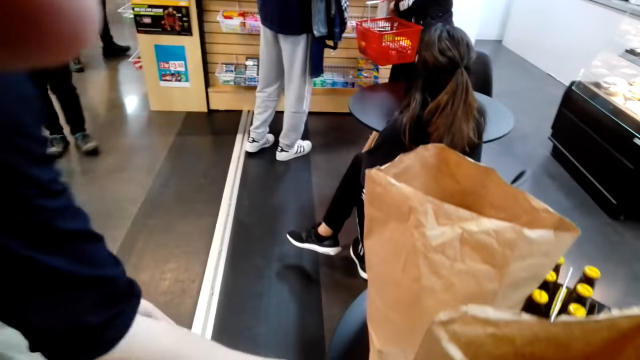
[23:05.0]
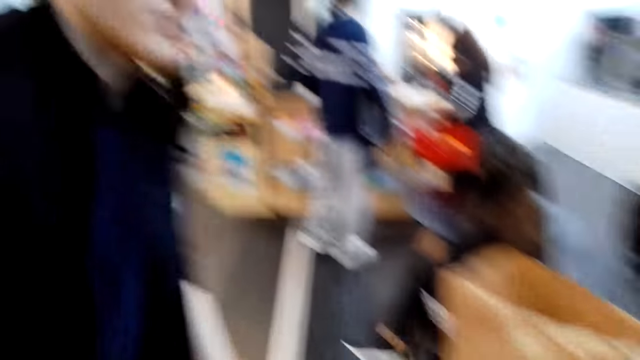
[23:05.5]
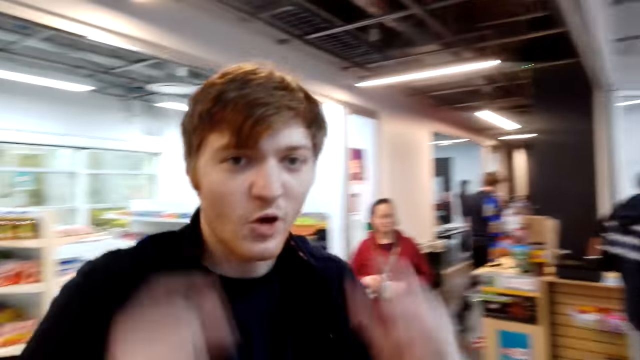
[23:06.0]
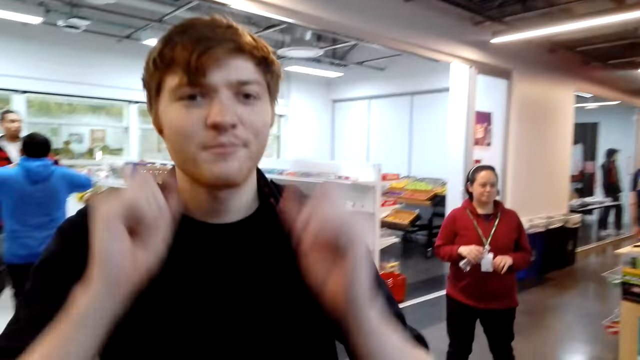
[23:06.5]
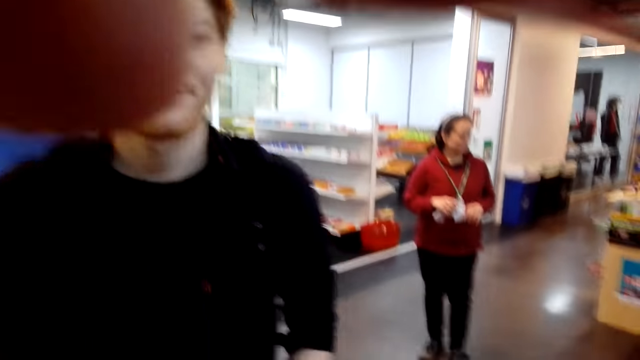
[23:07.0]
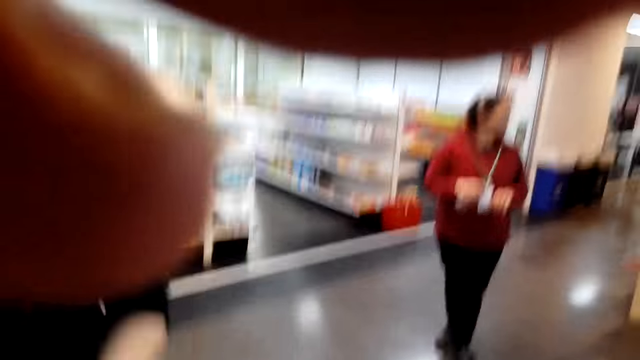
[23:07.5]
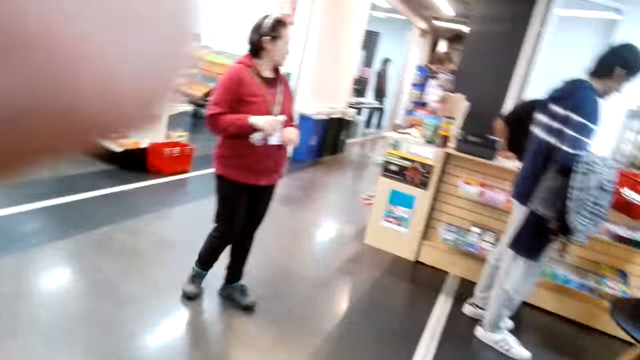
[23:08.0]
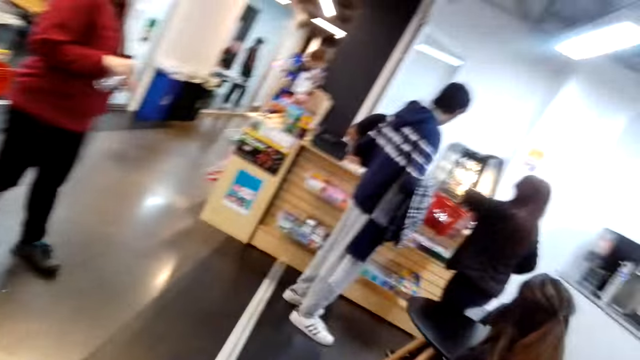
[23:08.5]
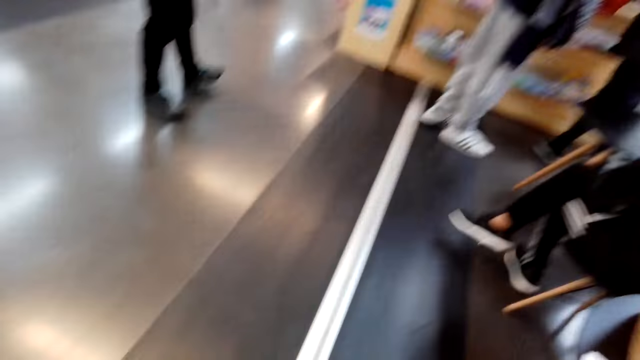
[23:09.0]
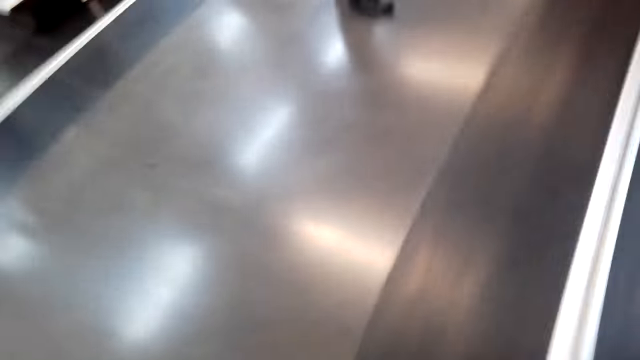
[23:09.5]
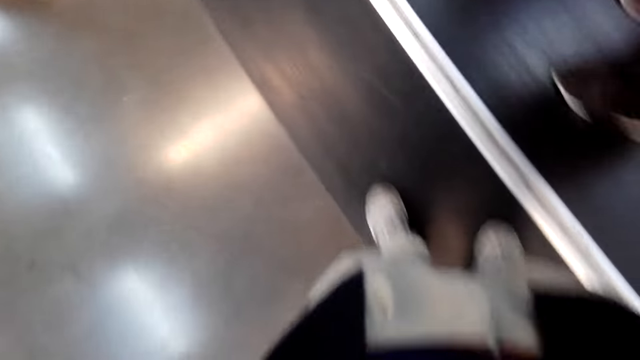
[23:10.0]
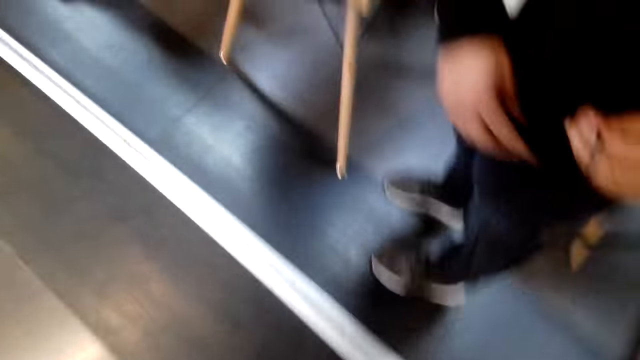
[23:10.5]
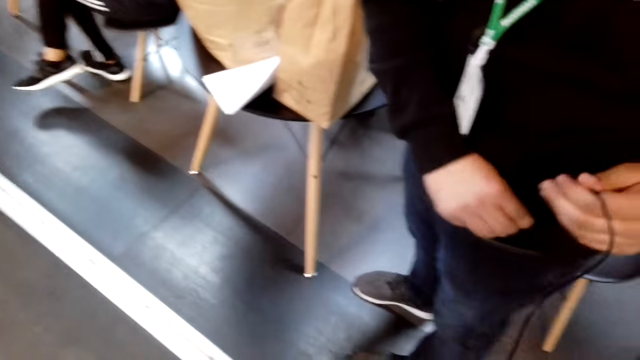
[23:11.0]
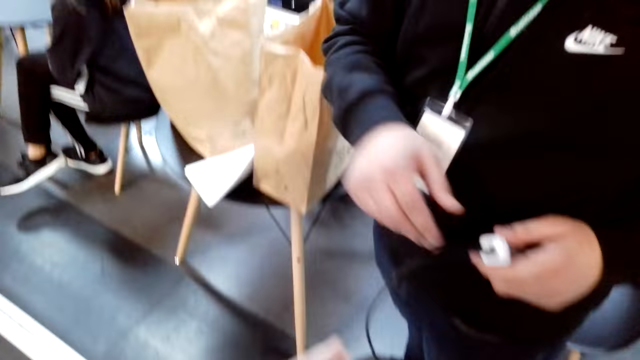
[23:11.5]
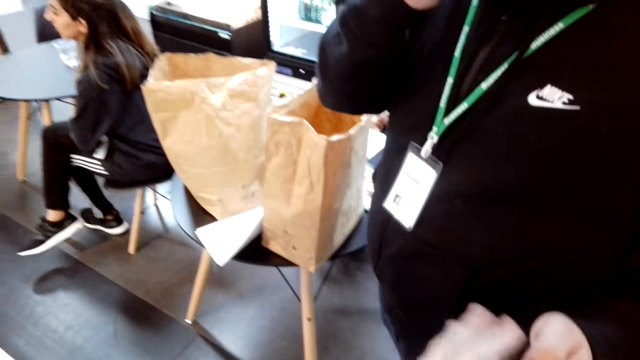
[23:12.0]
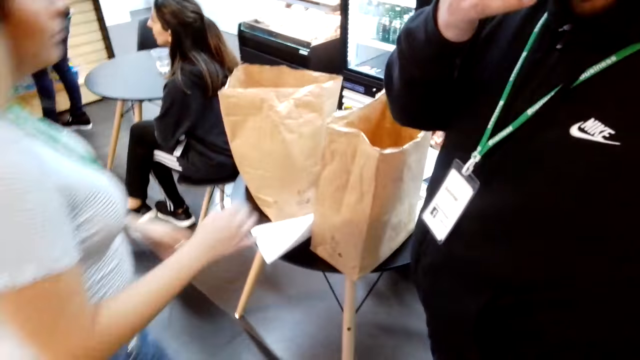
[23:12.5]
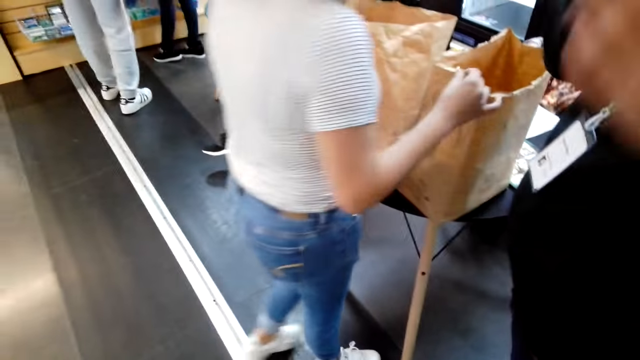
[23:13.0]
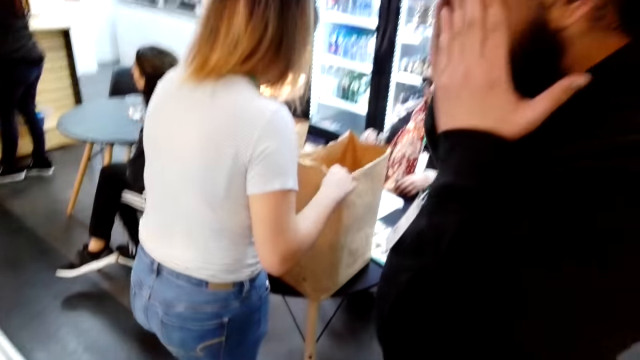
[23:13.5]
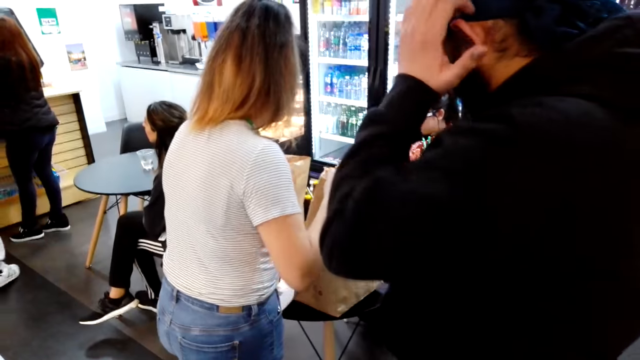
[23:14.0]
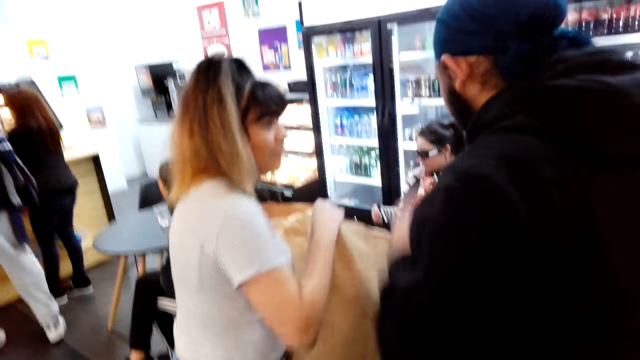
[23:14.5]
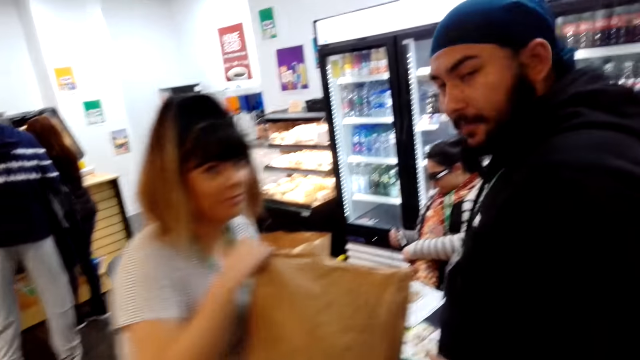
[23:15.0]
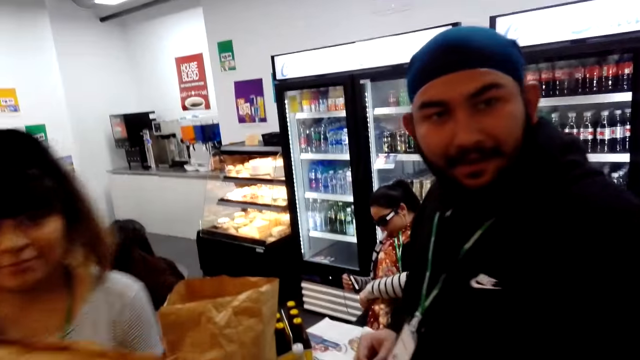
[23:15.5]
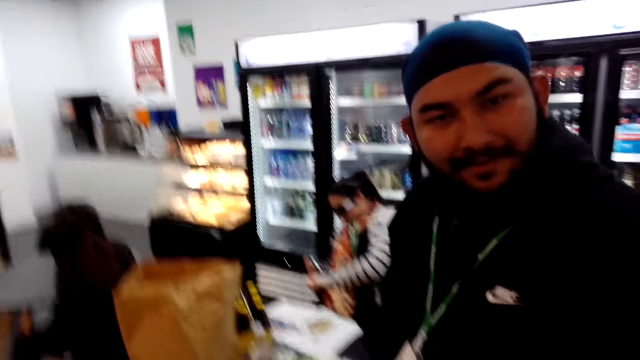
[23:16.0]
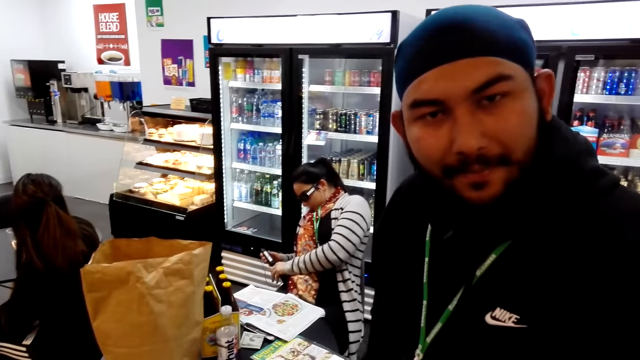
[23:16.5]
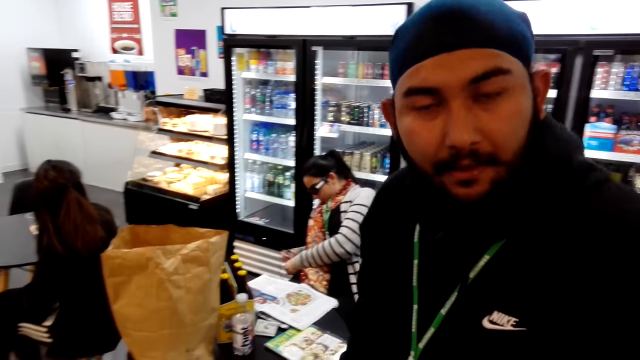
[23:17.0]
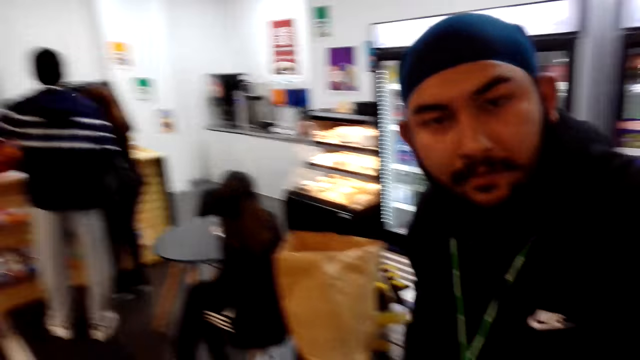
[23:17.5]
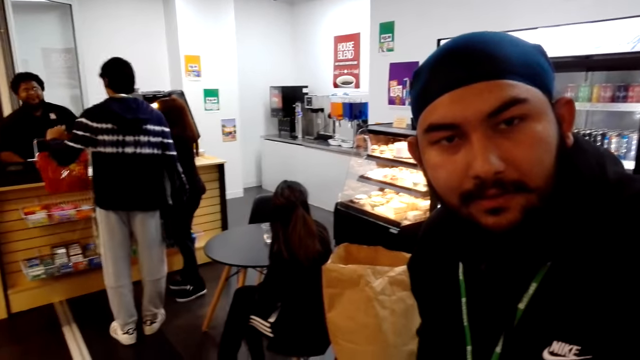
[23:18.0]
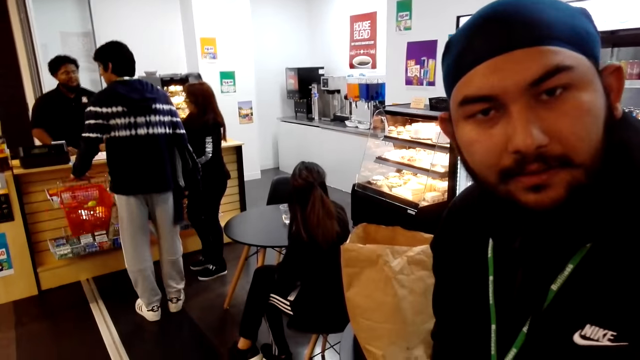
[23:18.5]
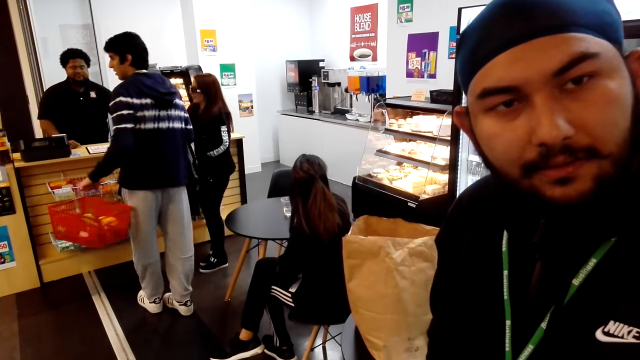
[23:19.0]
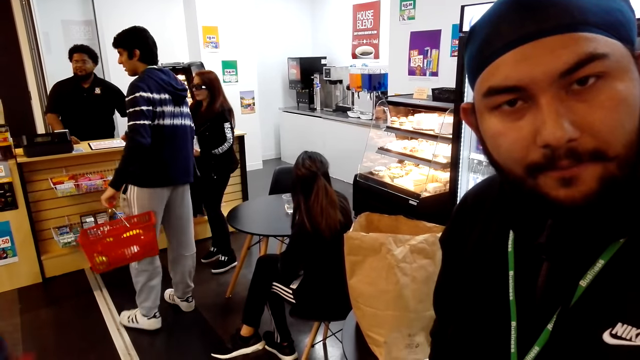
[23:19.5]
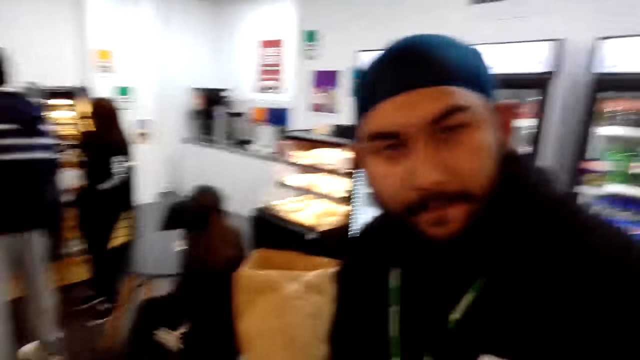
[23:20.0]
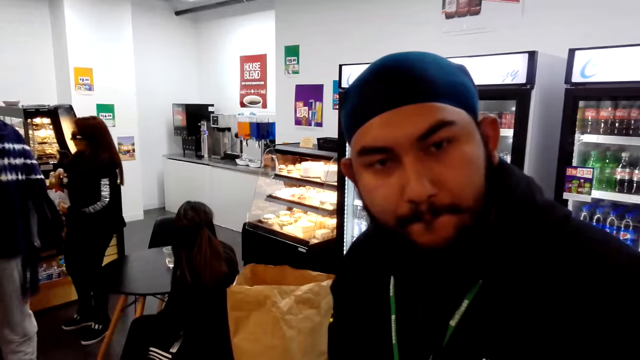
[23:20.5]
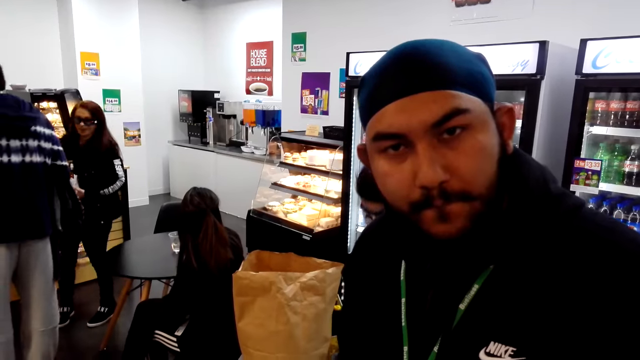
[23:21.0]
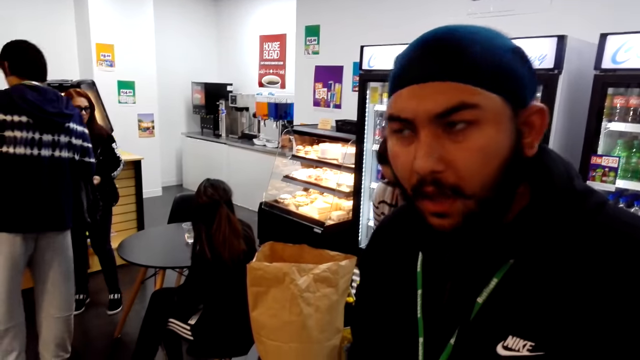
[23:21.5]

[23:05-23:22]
A man puts the paper on the table. He asks the camera wearer to hand over the camera. The camera wearer removes the camera. They adjust the camera. A person walks in the room. Another person holds the basket. Another person pulls earphones from the pocket. The camera wearer hands over the camera to the man. Another person picks a shopping bag. Another person holds an item. The person who pulled the earphones interacts with the camera wearer. The man picks the basket. The camera wearer holds the conversation with the man. The person who held the basket turns.
